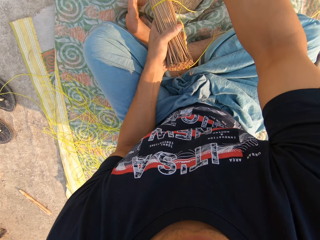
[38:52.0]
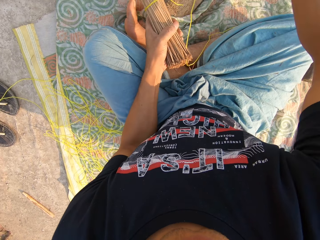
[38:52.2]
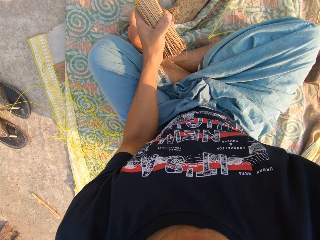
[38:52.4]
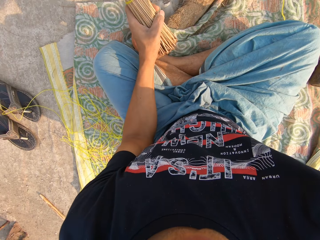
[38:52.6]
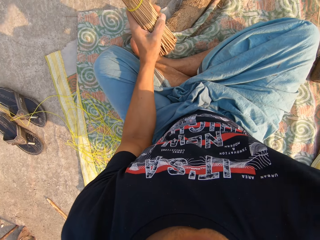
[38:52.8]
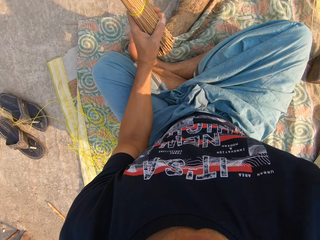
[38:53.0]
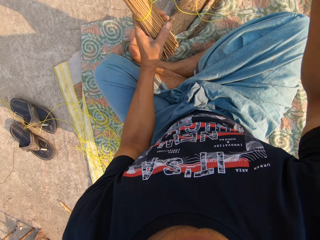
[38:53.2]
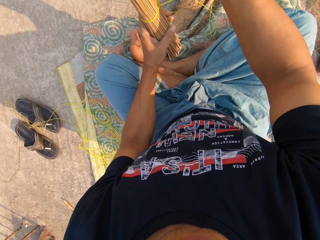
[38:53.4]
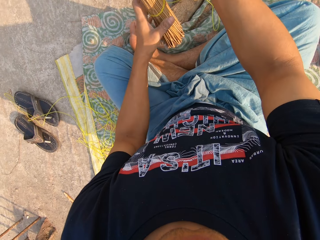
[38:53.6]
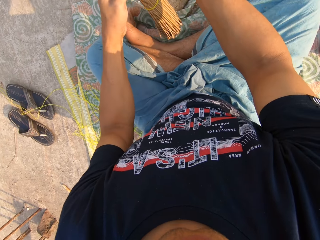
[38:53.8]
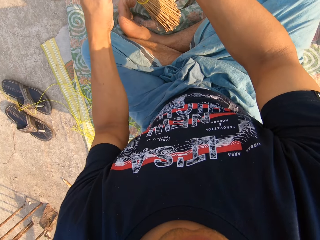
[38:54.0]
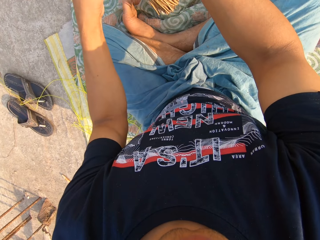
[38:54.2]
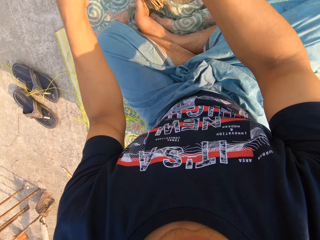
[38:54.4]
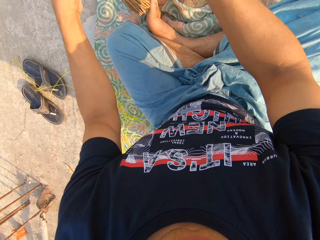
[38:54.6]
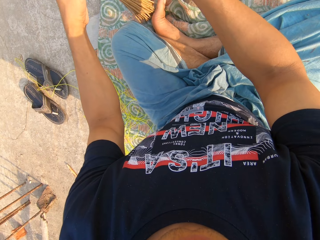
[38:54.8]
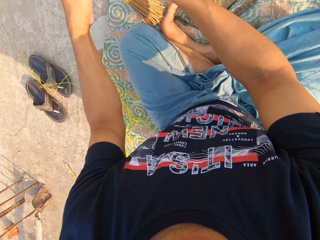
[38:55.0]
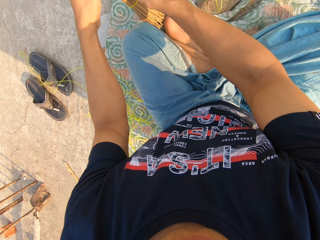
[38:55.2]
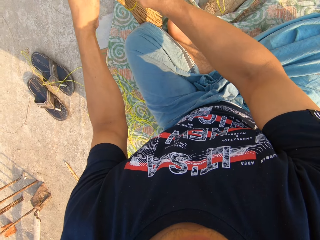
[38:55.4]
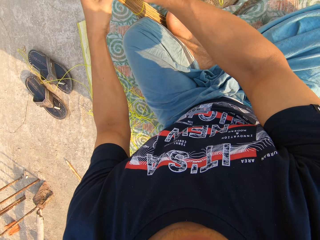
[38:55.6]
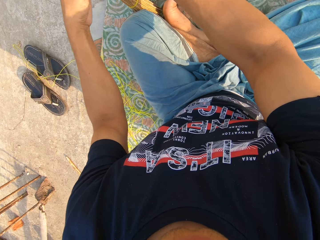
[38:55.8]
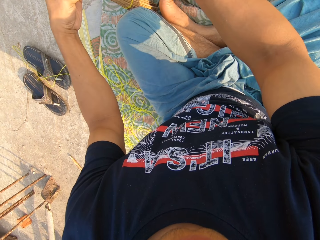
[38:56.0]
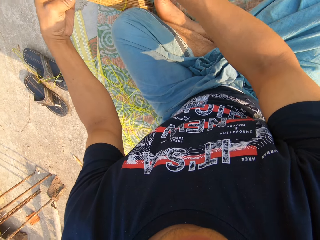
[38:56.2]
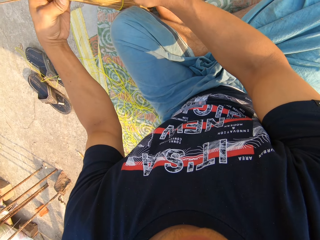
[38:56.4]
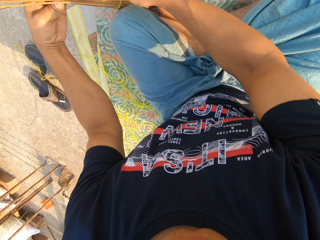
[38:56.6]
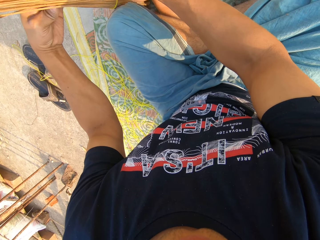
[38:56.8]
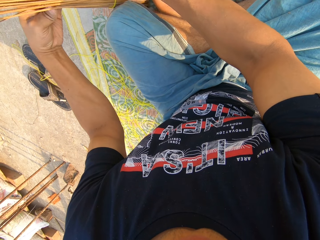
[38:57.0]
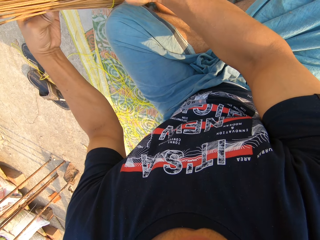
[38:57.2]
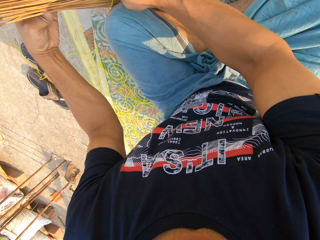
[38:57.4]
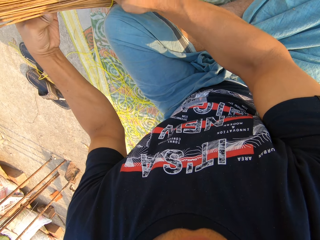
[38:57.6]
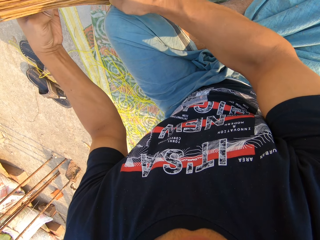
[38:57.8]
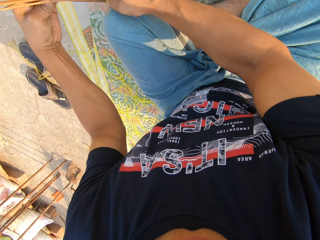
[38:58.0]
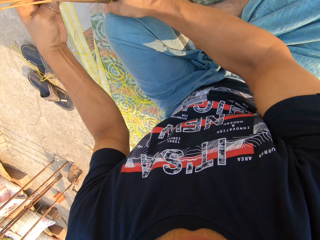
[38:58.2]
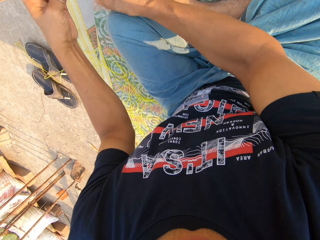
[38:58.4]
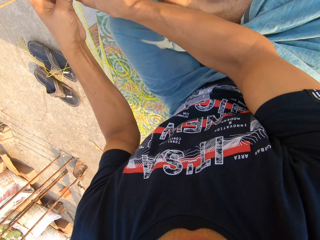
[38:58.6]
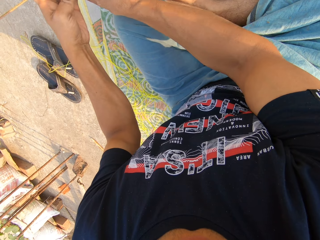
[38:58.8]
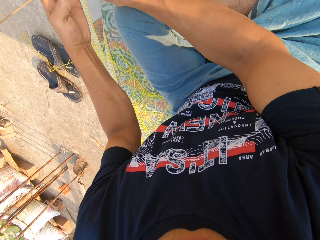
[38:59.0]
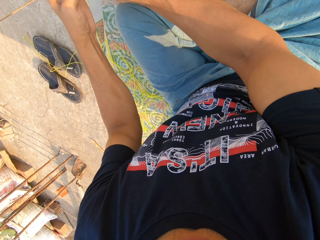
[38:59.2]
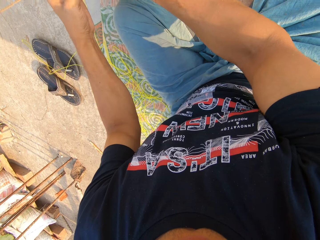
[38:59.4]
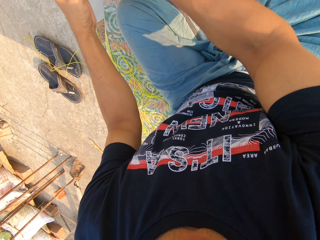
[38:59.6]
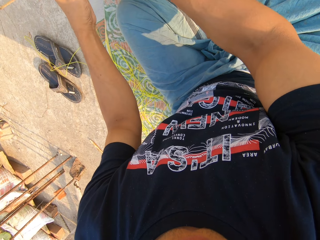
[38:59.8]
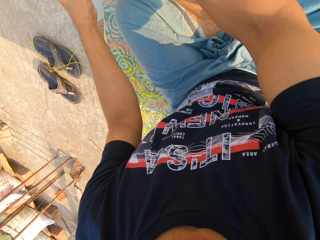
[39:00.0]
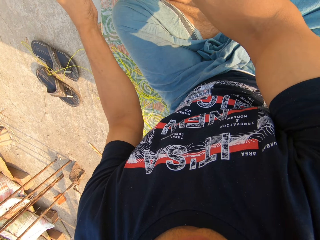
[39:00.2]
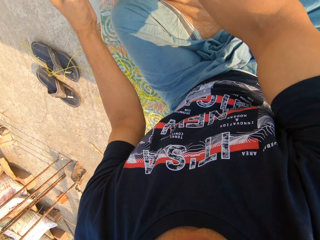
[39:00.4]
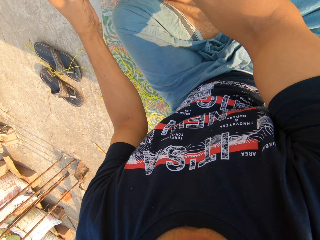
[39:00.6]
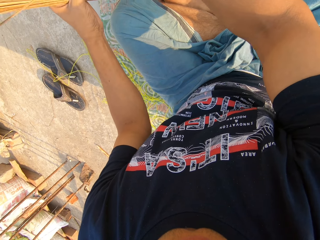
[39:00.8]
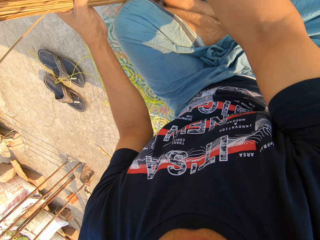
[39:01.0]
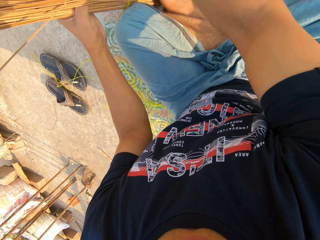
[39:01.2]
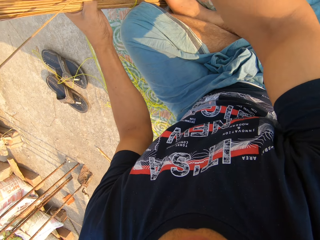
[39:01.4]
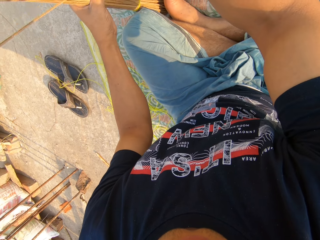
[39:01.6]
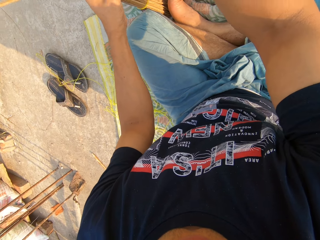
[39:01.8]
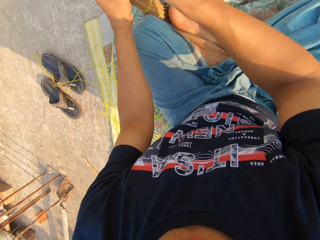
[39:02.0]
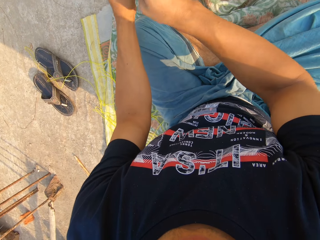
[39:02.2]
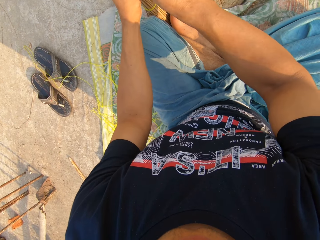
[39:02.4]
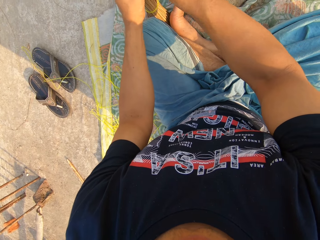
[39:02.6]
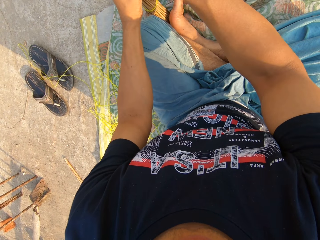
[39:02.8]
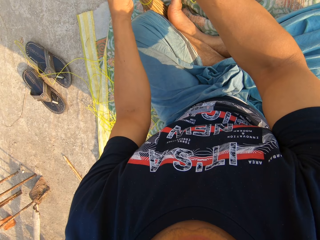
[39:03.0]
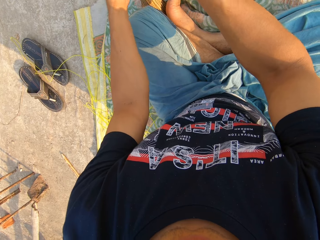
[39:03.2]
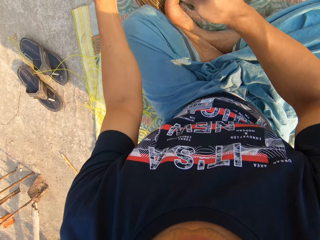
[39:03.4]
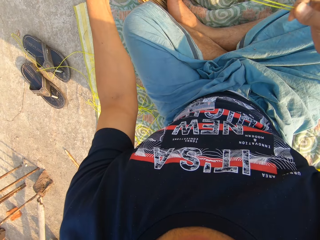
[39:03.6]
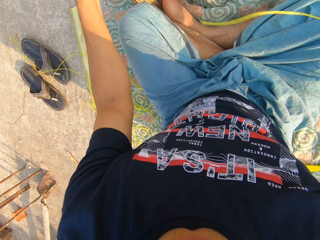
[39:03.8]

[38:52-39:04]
The camera wearer moves the rope. A child converses. The camera wearer moves the broom. They tie the broom sticks with the rope.

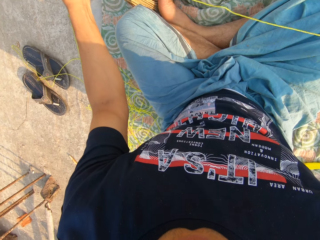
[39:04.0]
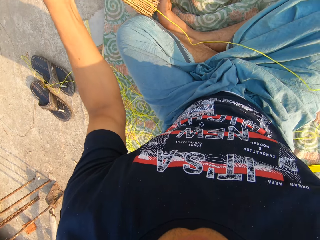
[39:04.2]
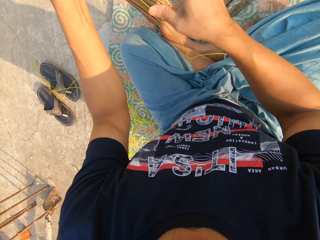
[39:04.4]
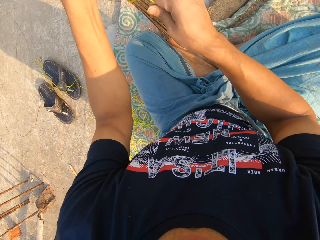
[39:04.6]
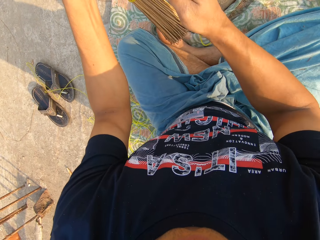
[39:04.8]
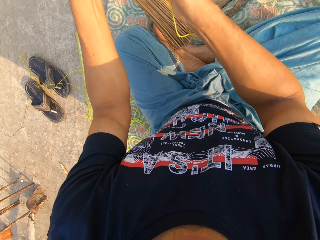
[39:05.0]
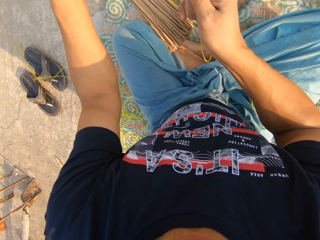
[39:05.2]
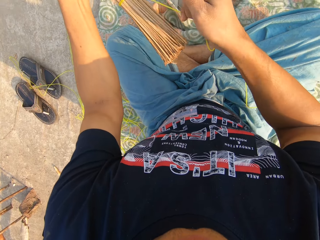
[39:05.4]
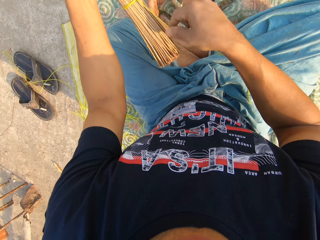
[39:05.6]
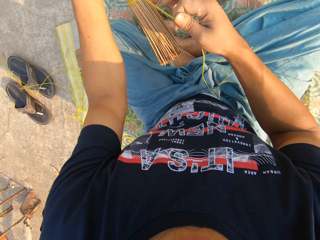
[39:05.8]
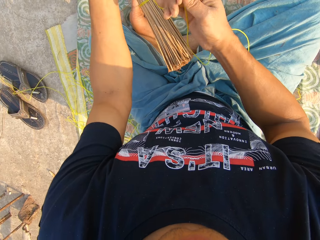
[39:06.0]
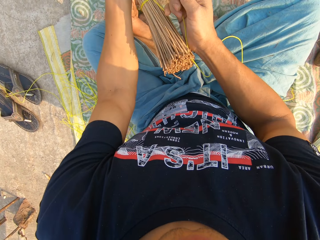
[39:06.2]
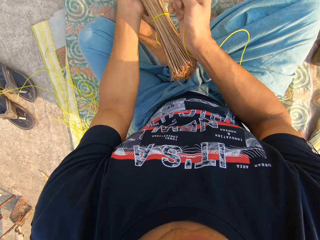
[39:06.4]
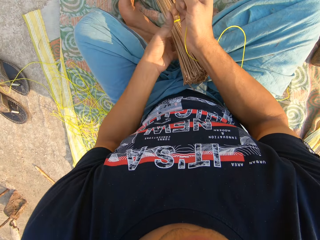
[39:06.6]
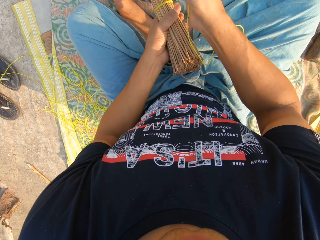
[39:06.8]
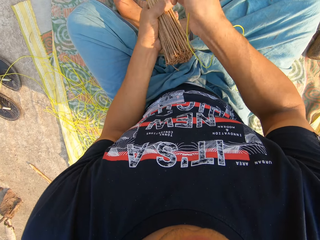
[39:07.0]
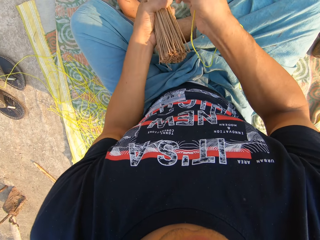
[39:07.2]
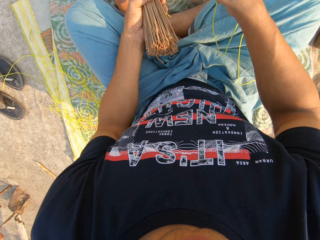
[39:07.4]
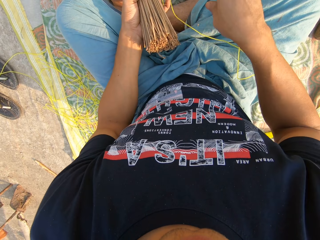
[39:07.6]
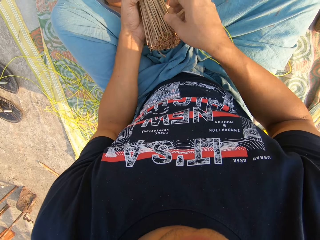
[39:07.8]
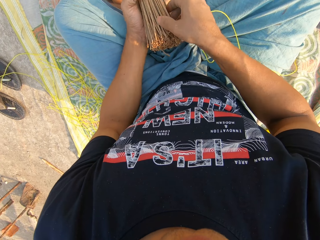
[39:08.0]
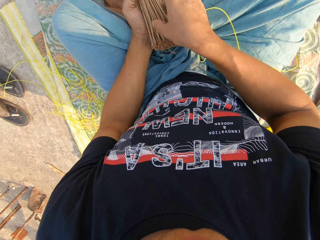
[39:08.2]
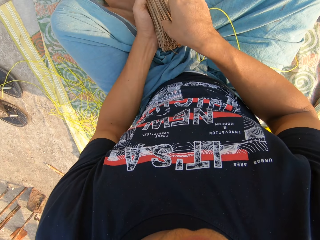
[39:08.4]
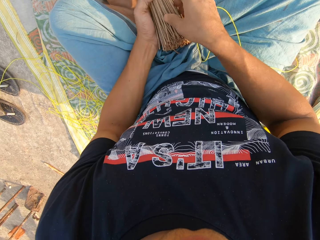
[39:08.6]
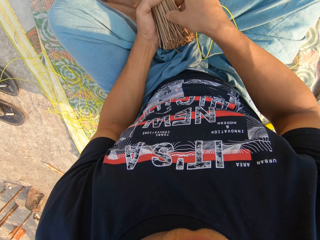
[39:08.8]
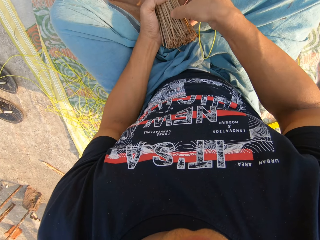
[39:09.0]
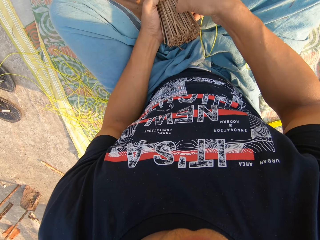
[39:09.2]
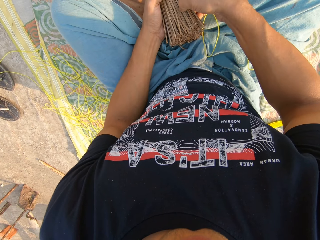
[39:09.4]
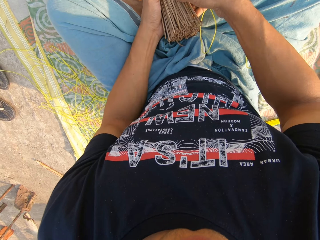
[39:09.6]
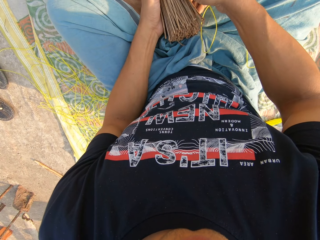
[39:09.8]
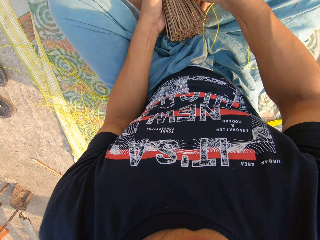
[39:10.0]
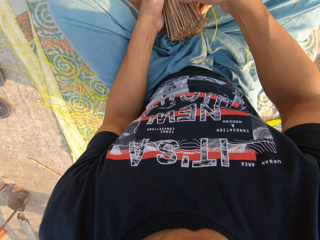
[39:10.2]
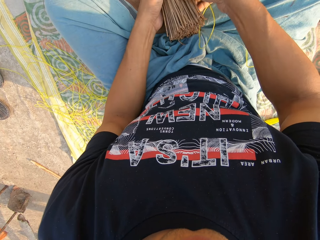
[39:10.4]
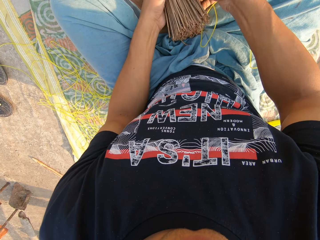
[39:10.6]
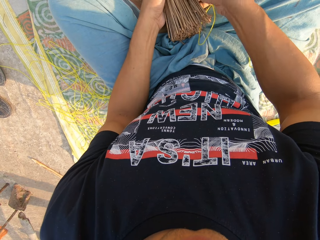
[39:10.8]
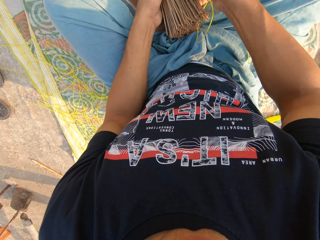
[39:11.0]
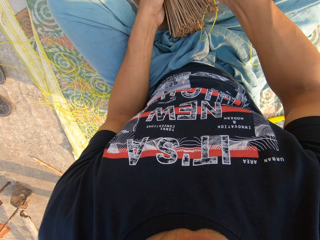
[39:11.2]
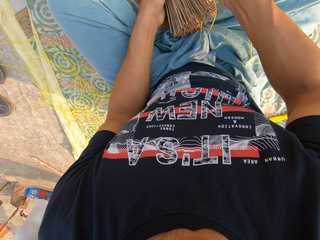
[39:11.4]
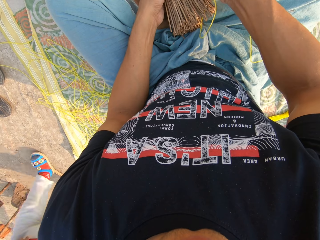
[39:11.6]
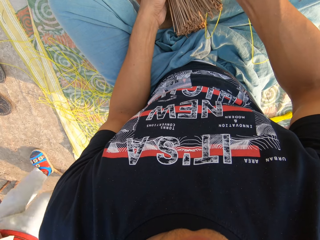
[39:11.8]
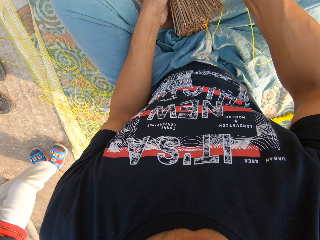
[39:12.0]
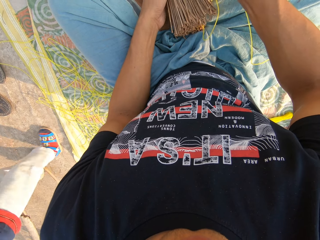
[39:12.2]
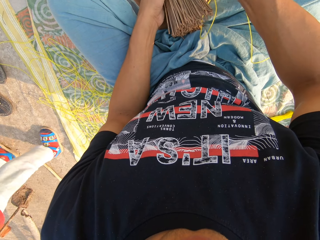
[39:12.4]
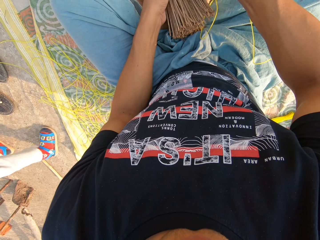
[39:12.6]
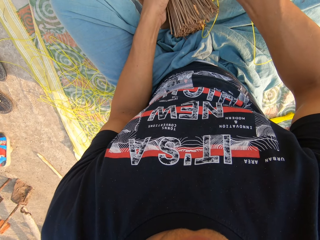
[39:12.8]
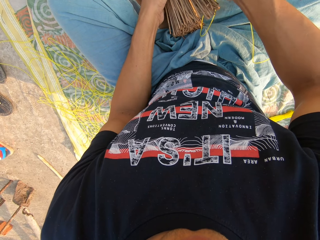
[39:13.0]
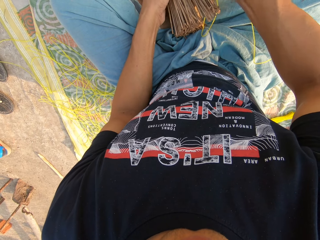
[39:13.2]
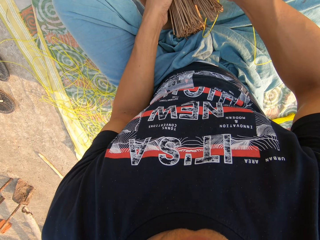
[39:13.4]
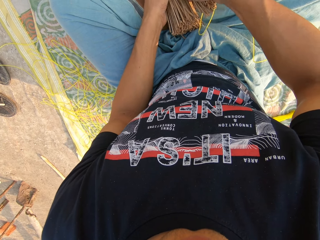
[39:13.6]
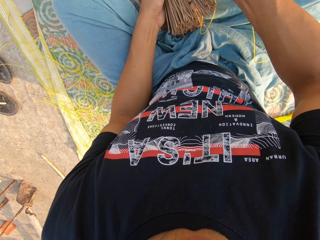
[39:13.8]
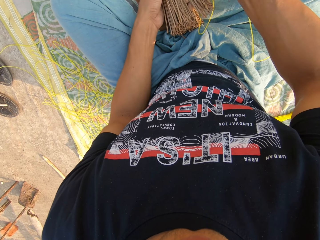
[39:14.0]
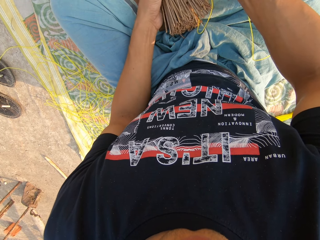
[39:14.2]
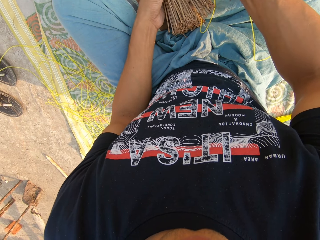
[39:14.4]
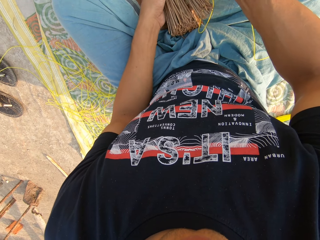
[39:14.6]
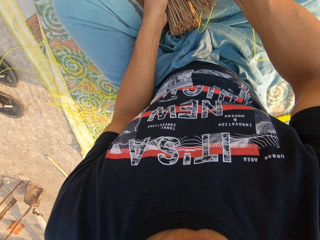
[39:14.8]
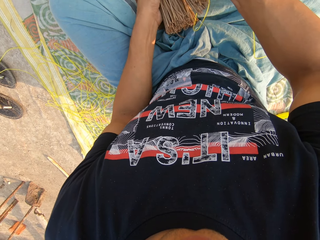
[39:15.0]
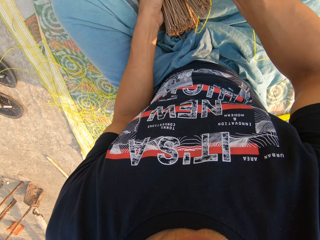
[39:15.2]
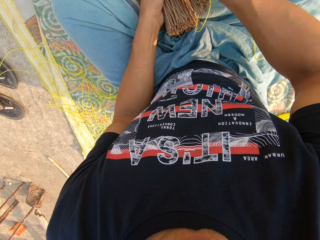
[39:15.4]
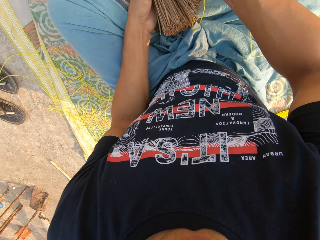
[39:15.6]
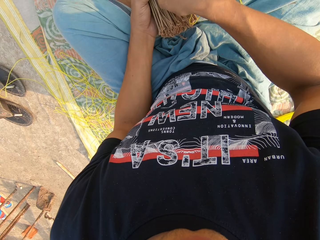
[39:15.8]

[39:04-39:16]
The camera wearer ties the broom with the rope in his right hand. He touches the broom sticks. A child walks around.
